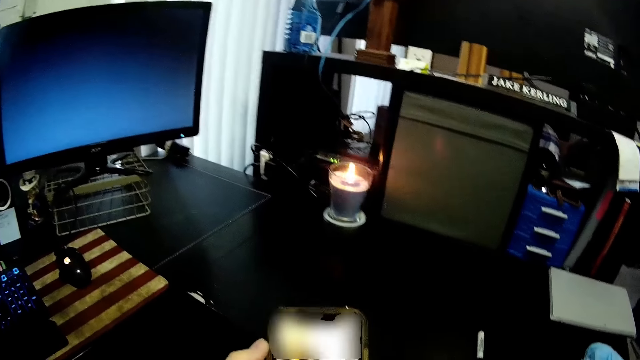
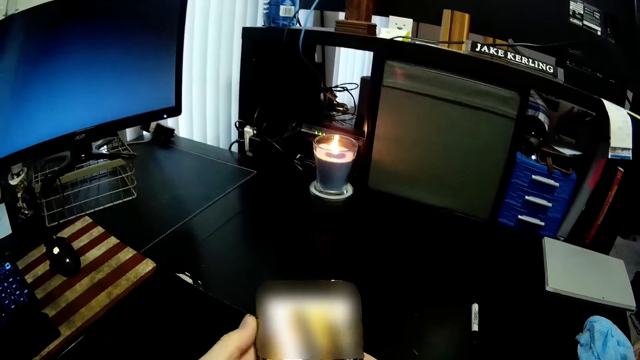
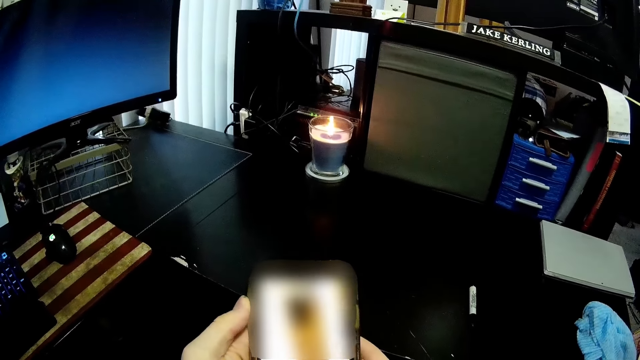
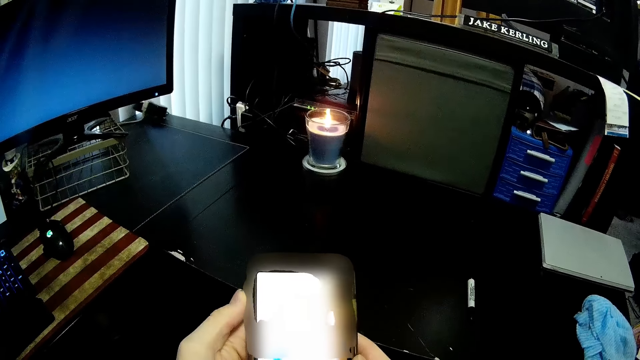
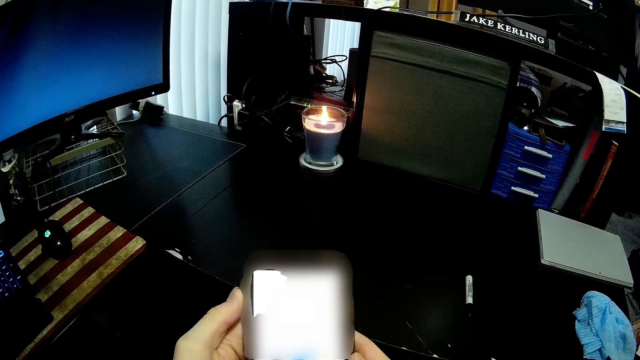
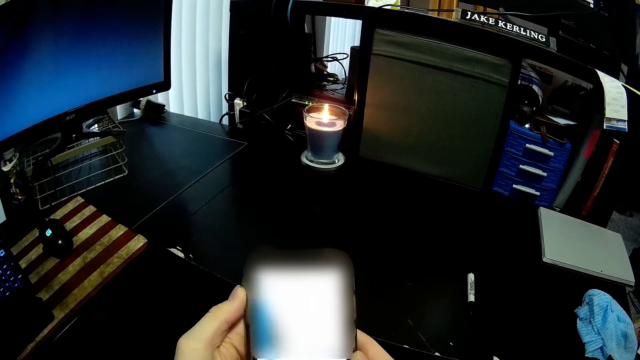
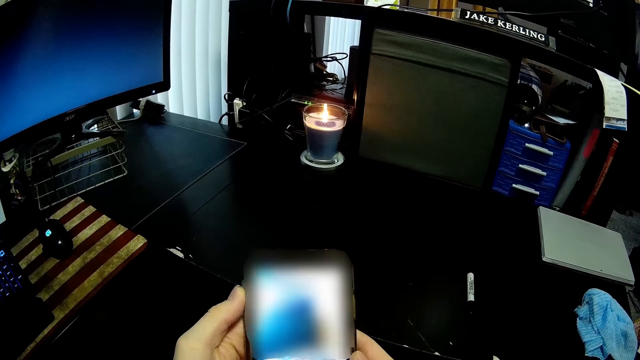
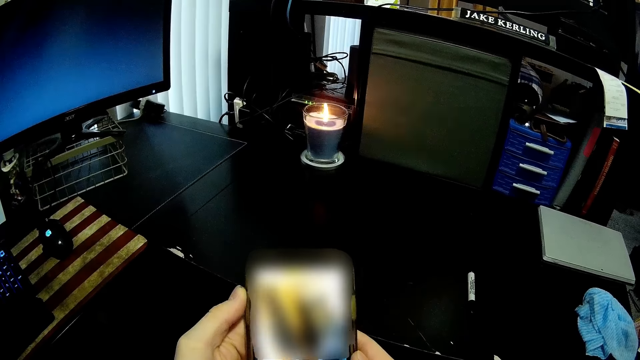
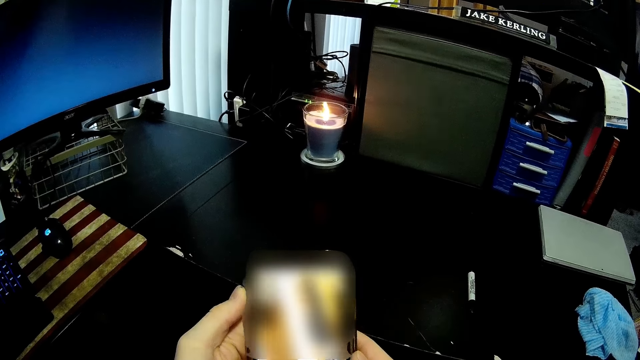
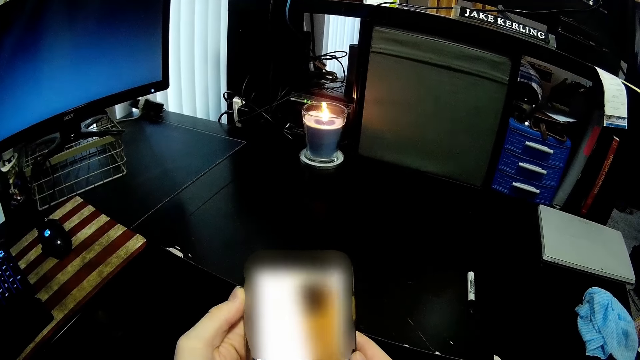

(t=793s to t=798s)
The camera wearer operates his phone.

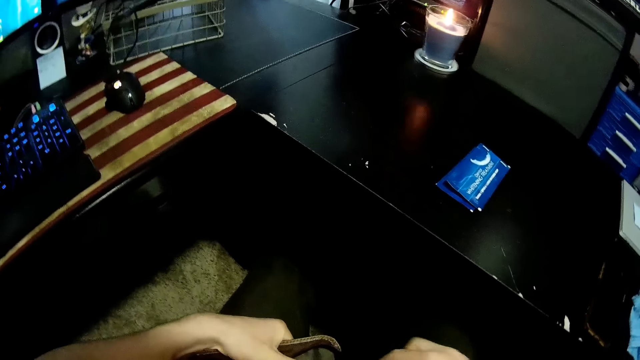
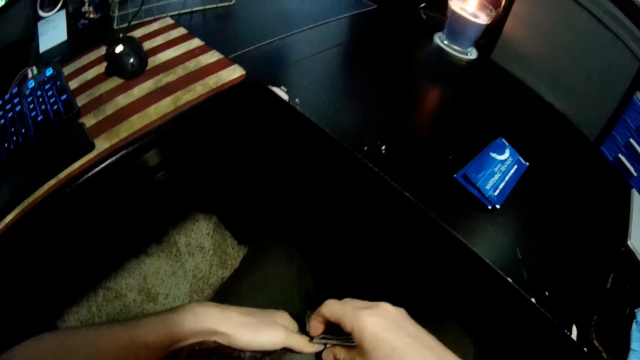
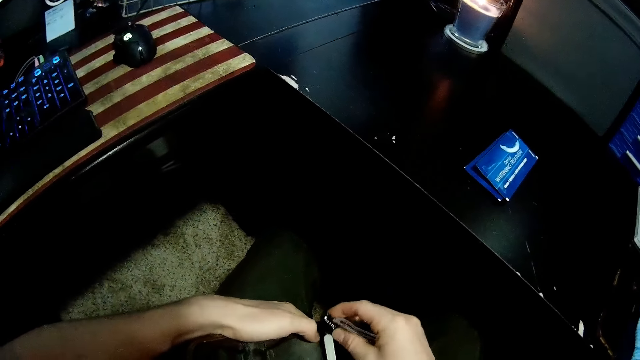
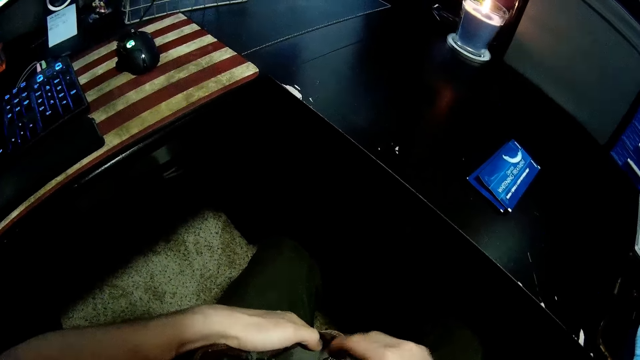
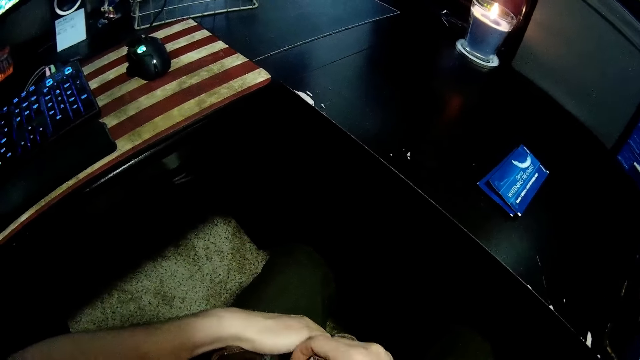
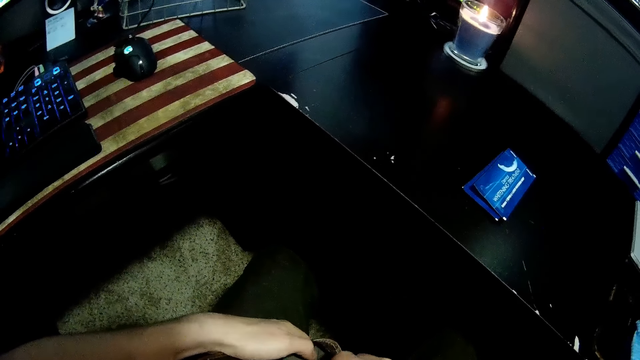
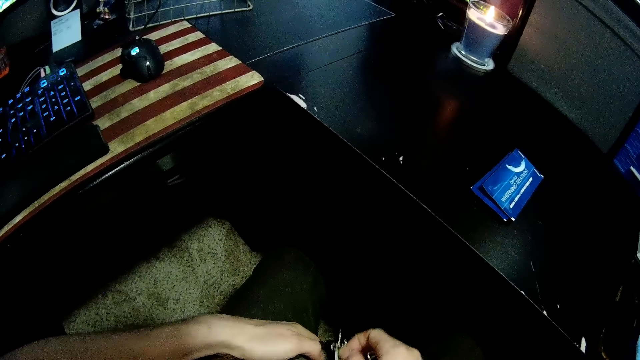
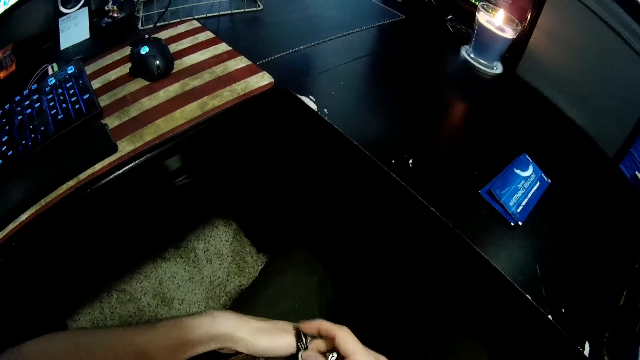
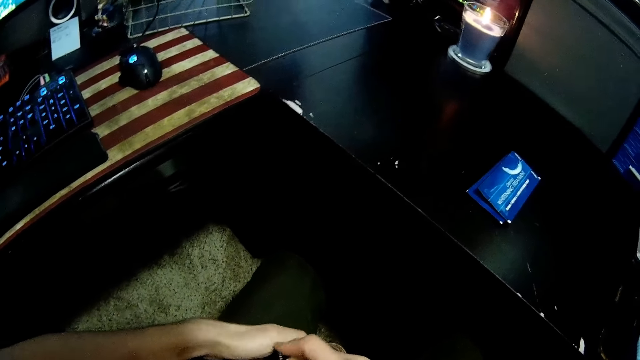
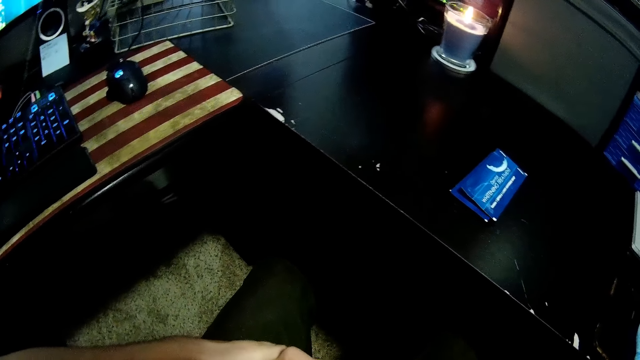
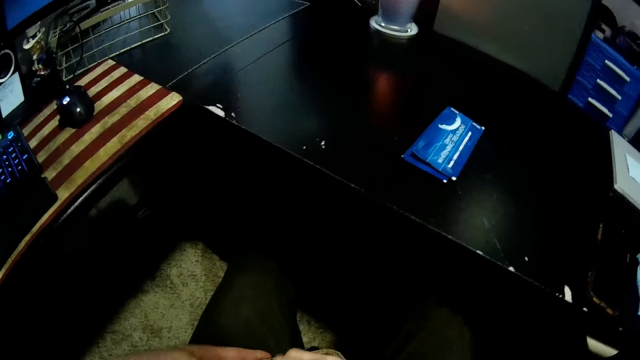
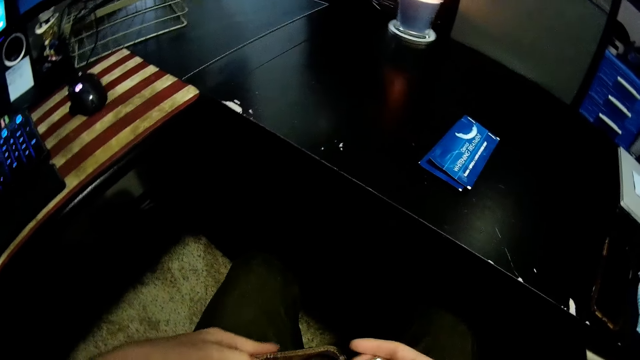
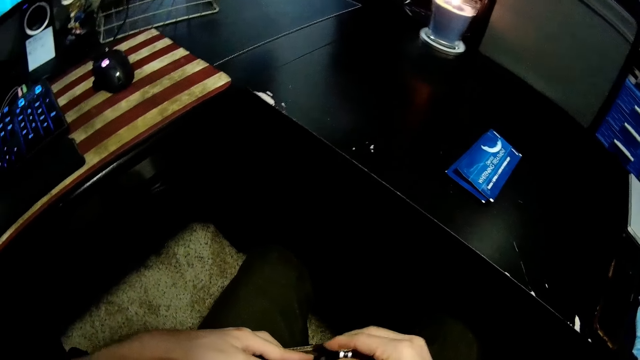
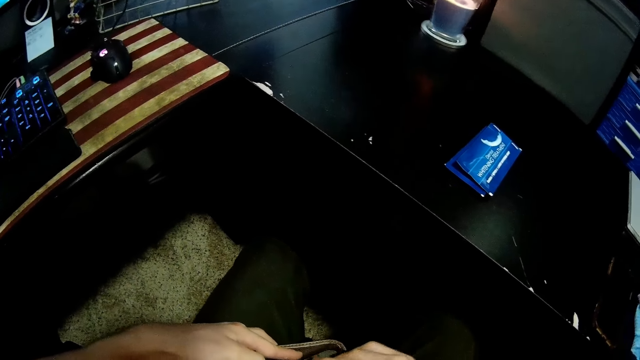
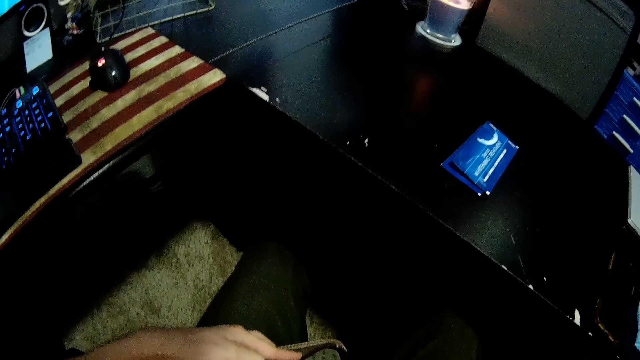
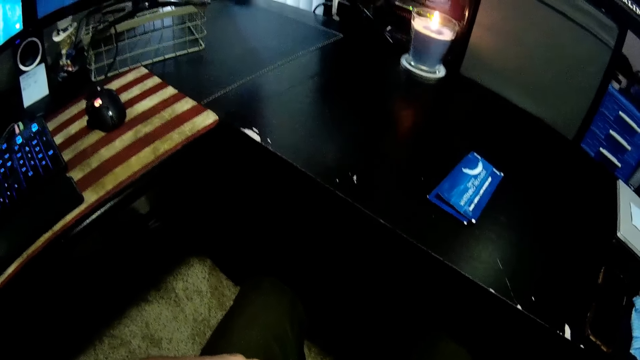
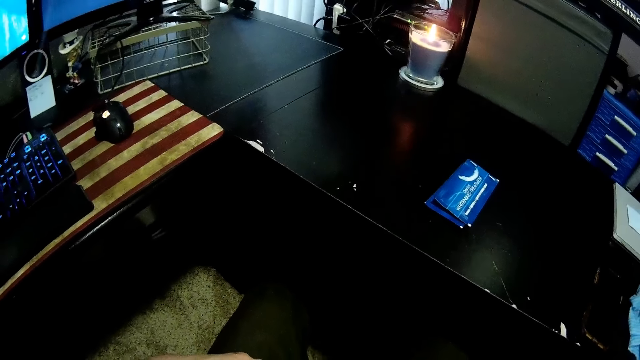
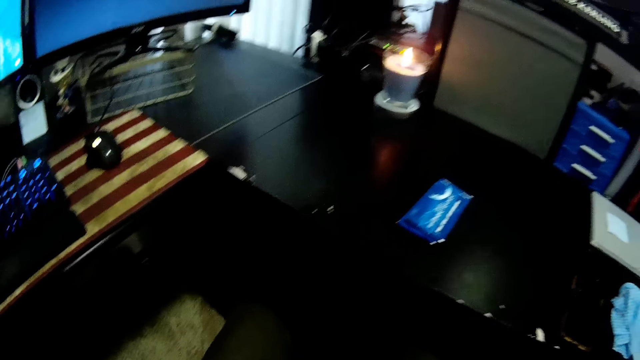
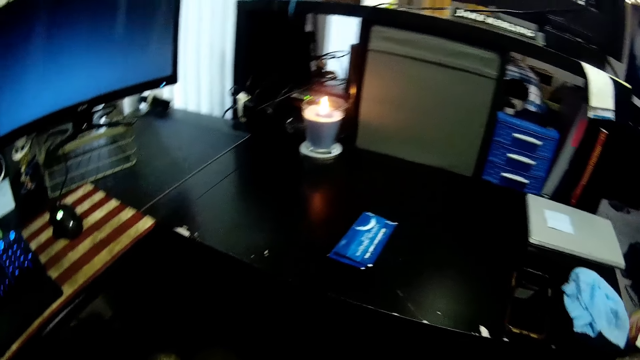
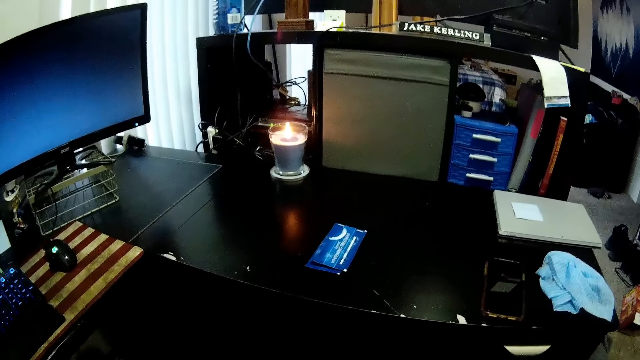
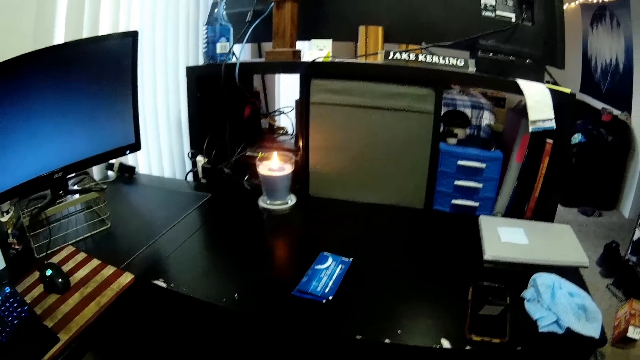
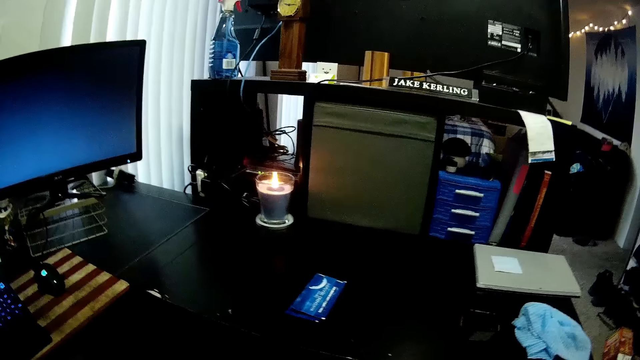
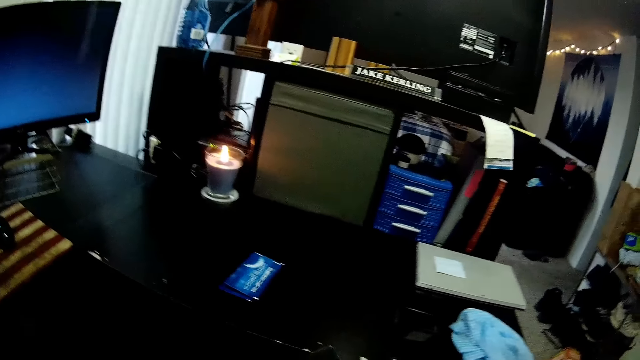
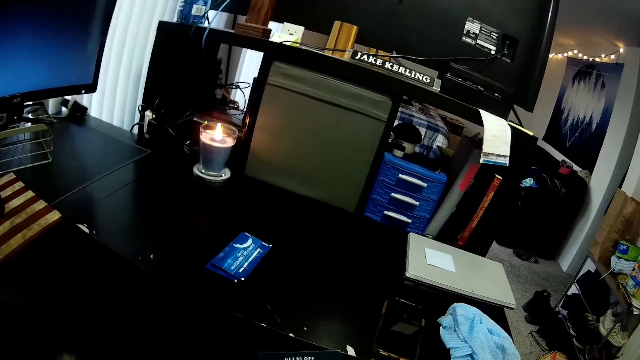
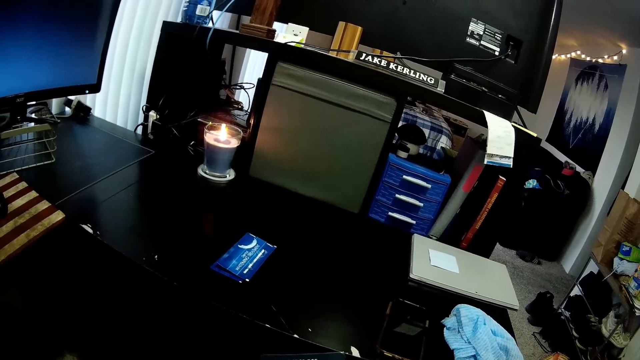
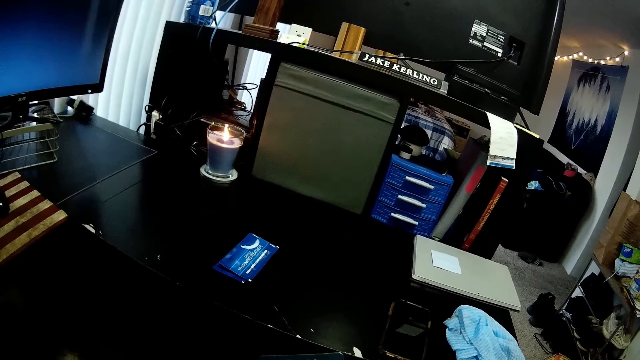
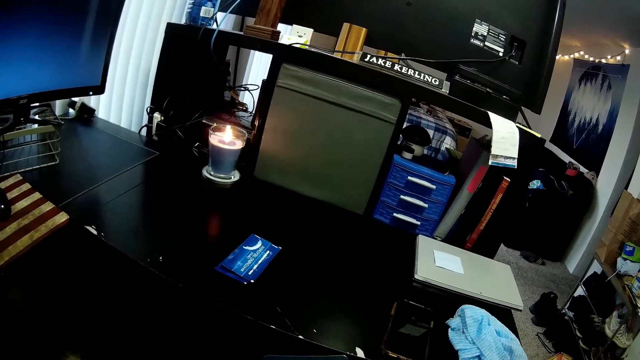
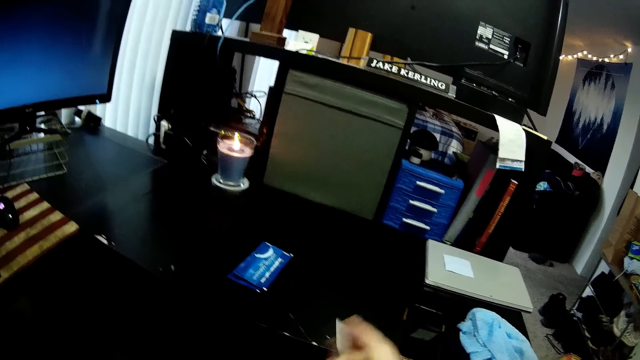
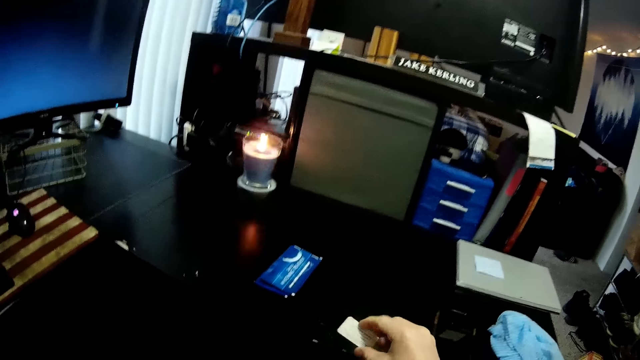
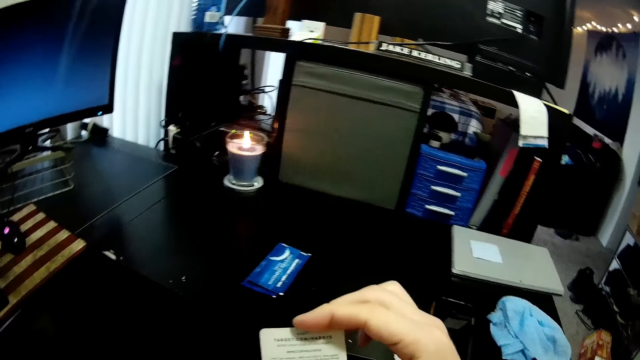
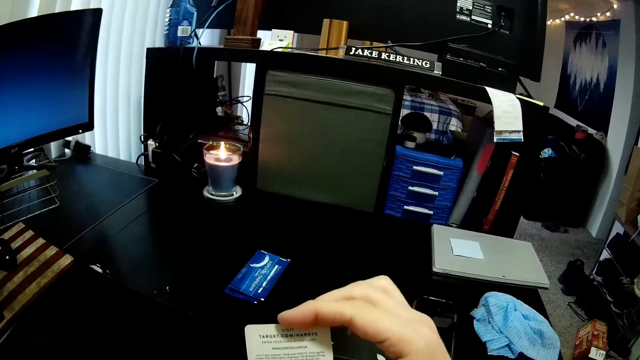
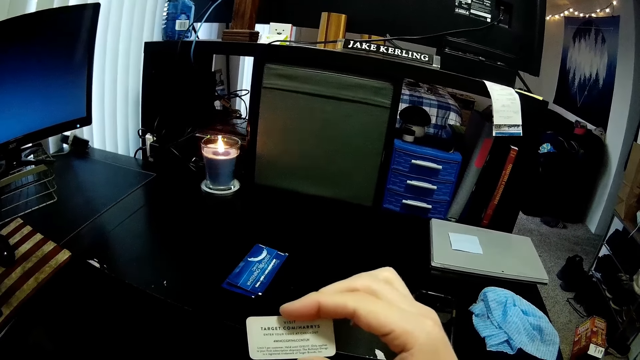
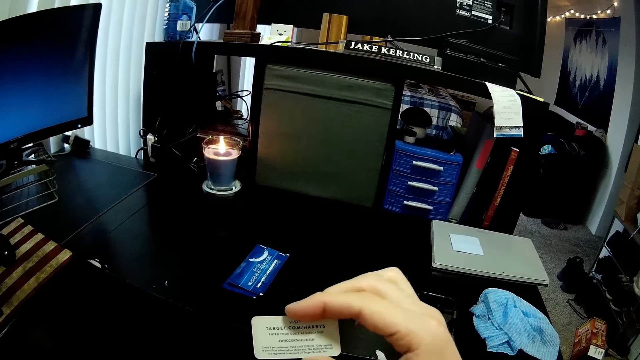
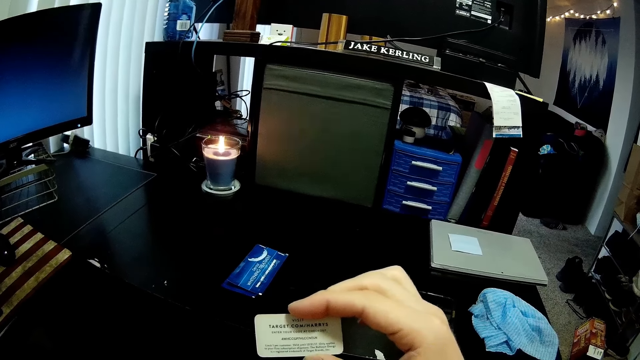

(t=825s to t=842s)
The camera wearer fixes the nail cutter in a purse. They cut the tag with the nail cutter. They stare on the tag.
